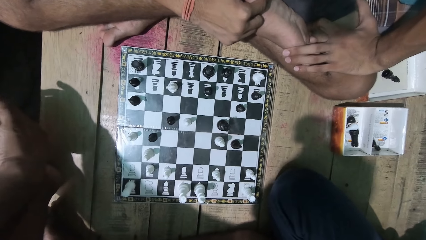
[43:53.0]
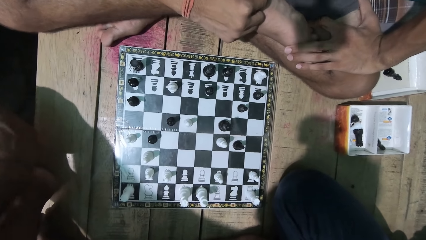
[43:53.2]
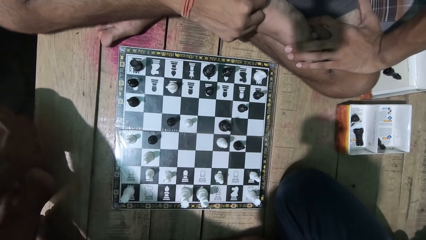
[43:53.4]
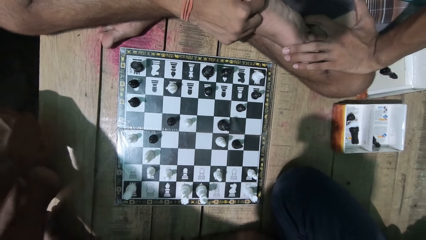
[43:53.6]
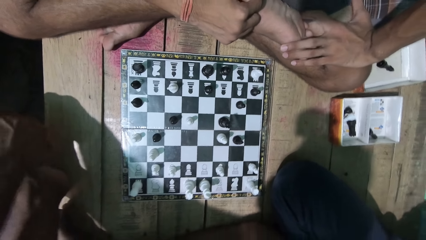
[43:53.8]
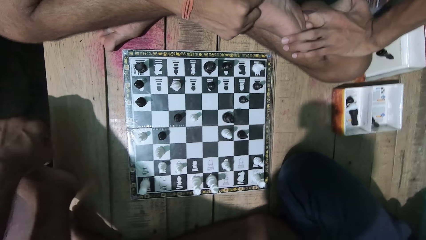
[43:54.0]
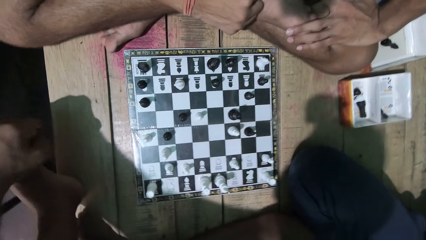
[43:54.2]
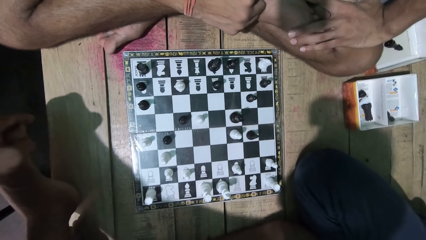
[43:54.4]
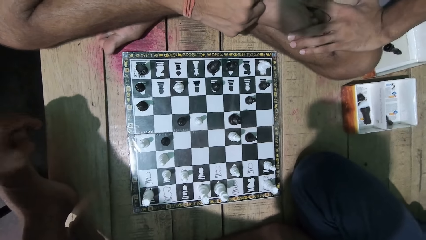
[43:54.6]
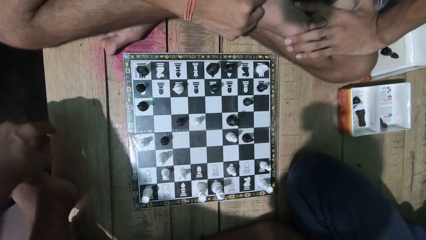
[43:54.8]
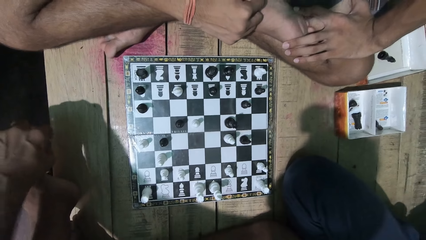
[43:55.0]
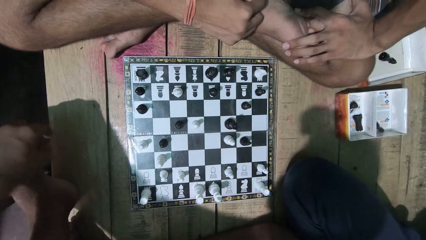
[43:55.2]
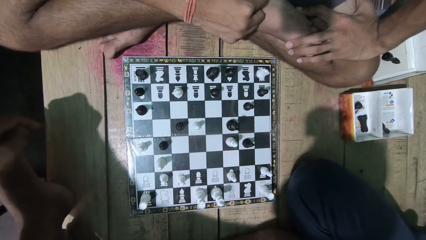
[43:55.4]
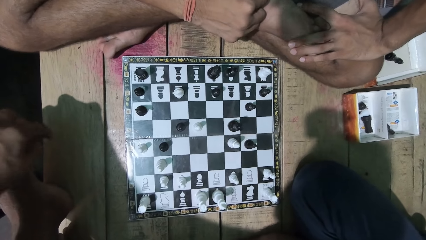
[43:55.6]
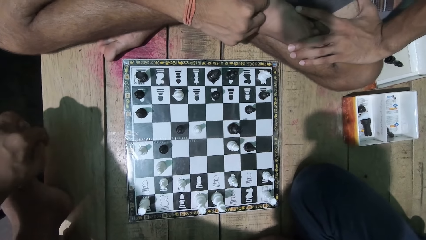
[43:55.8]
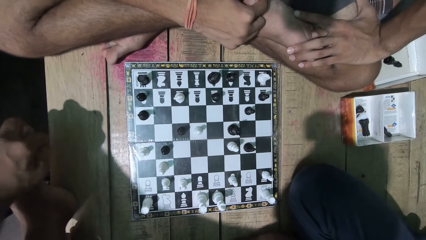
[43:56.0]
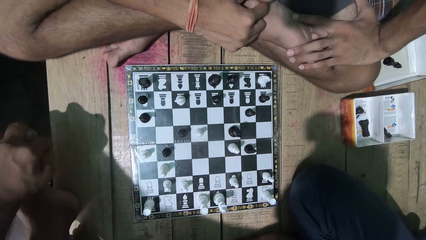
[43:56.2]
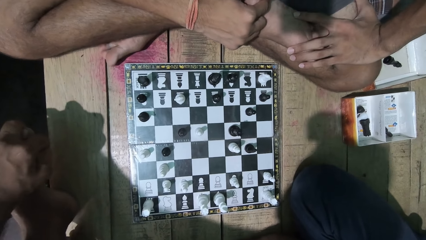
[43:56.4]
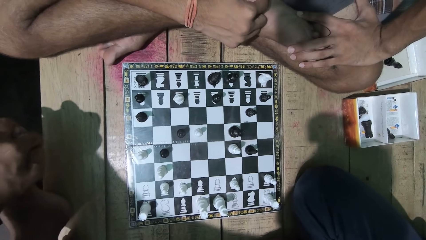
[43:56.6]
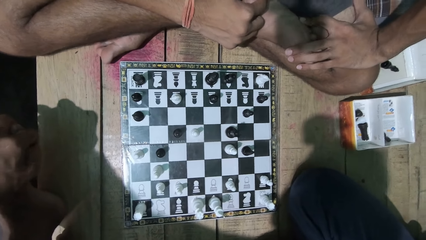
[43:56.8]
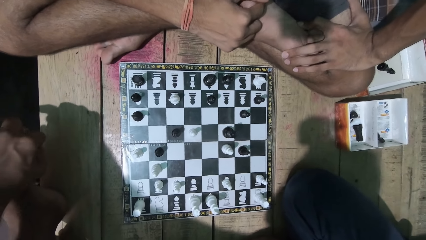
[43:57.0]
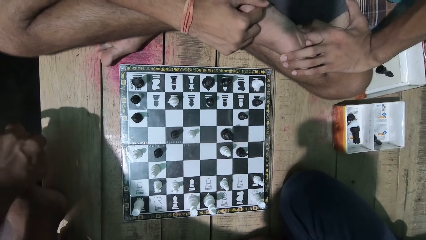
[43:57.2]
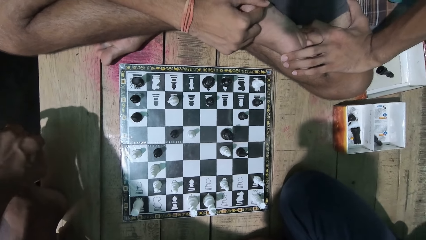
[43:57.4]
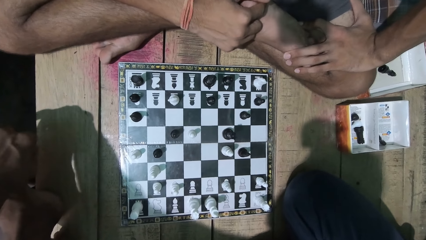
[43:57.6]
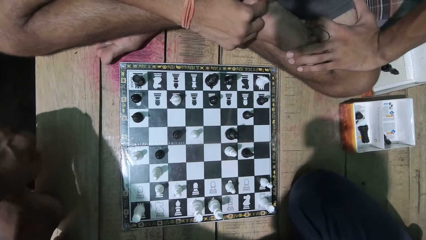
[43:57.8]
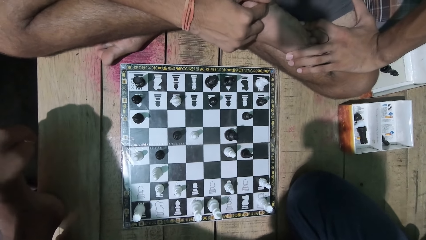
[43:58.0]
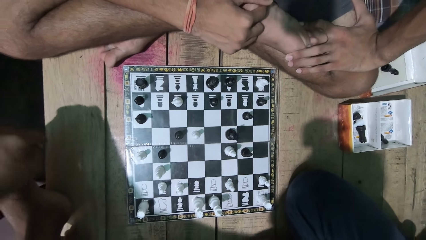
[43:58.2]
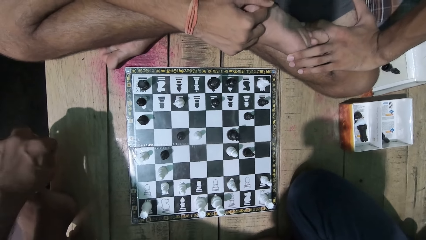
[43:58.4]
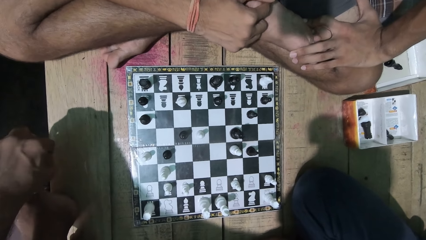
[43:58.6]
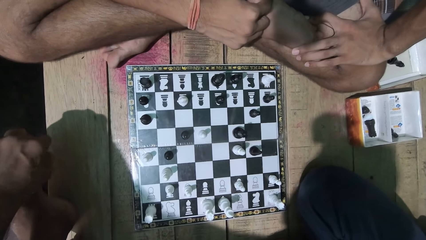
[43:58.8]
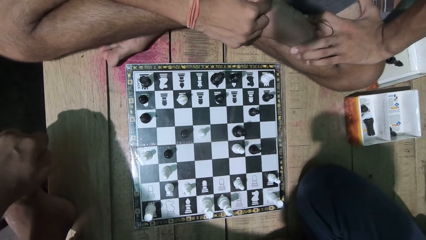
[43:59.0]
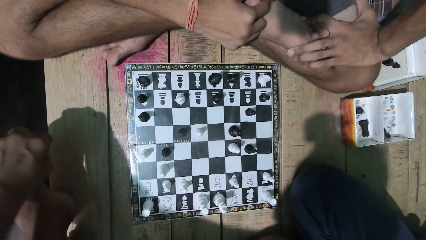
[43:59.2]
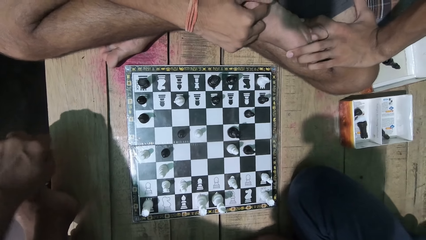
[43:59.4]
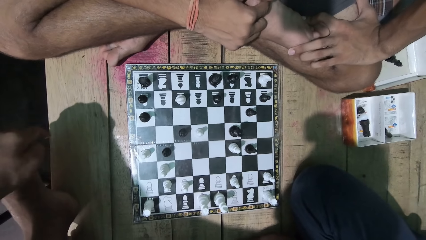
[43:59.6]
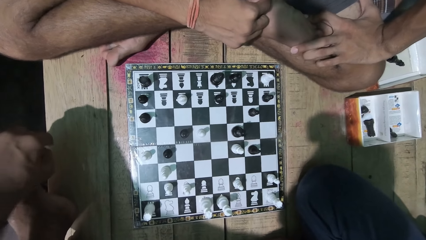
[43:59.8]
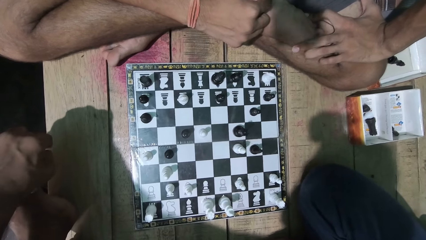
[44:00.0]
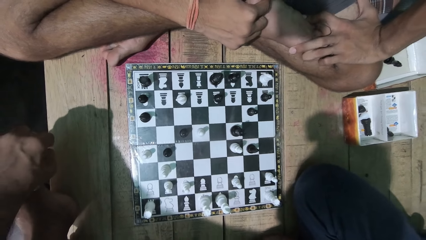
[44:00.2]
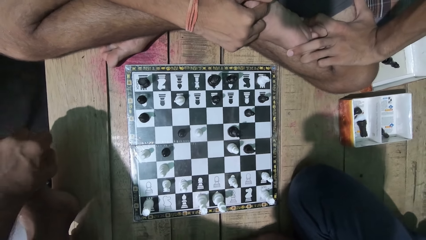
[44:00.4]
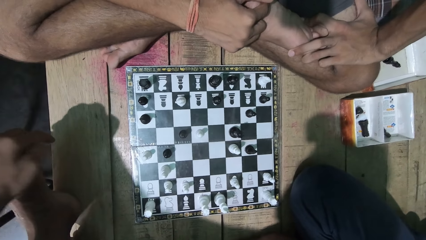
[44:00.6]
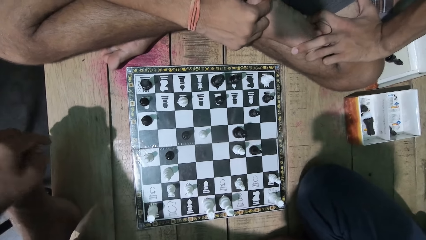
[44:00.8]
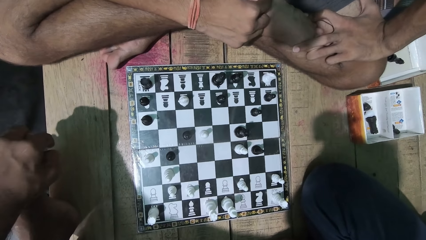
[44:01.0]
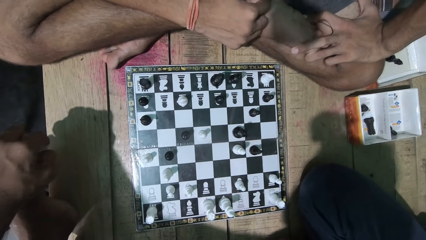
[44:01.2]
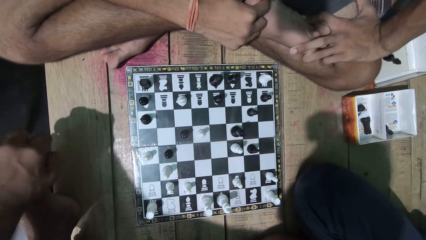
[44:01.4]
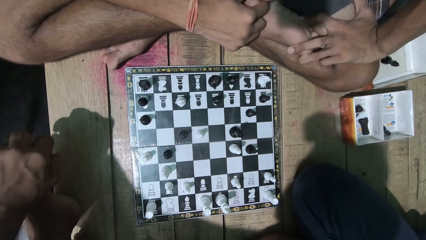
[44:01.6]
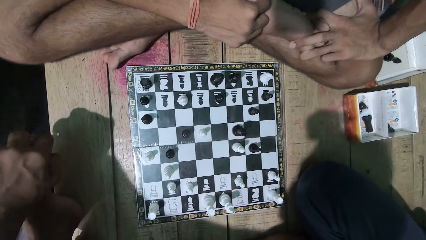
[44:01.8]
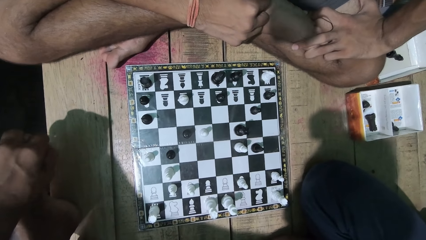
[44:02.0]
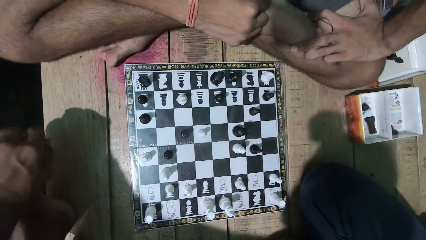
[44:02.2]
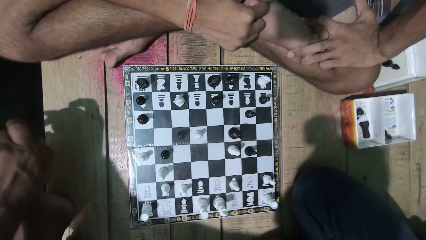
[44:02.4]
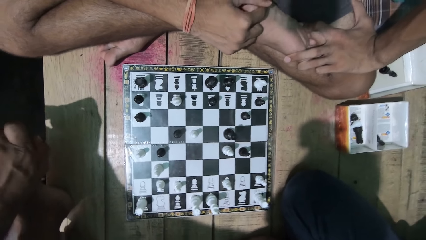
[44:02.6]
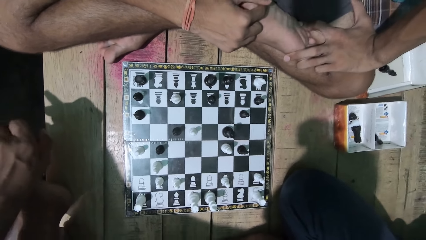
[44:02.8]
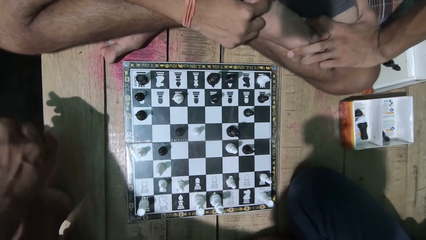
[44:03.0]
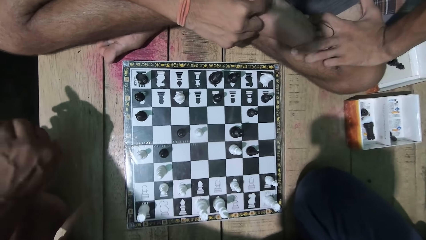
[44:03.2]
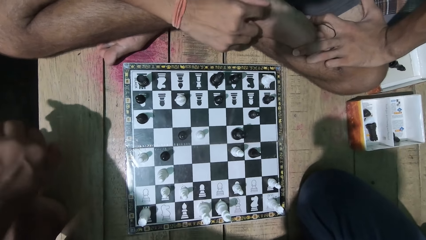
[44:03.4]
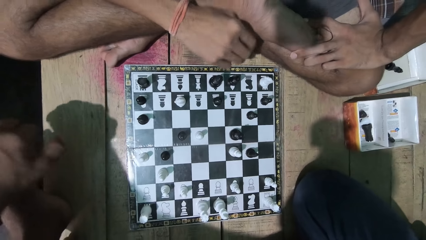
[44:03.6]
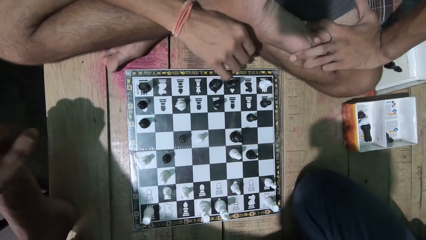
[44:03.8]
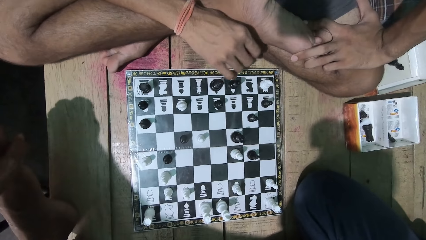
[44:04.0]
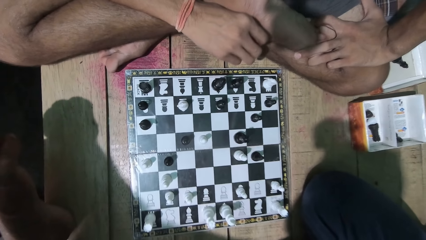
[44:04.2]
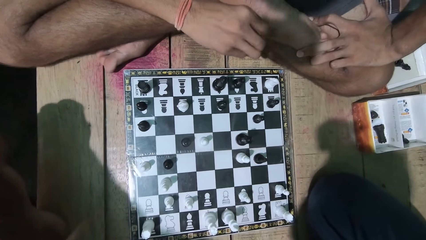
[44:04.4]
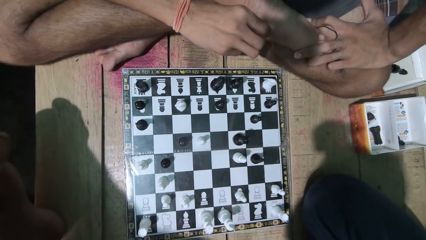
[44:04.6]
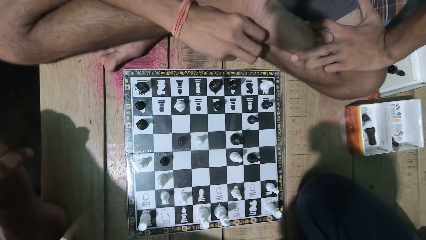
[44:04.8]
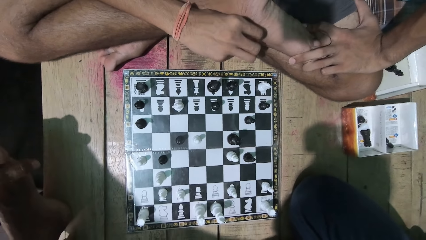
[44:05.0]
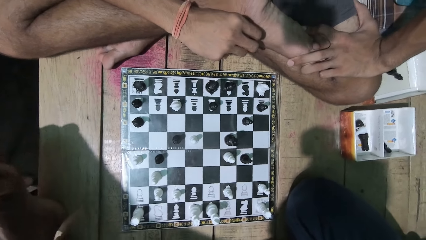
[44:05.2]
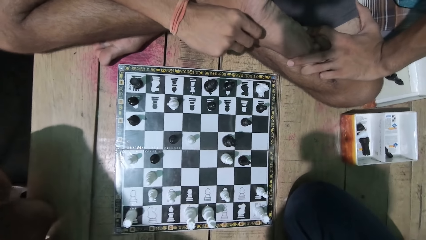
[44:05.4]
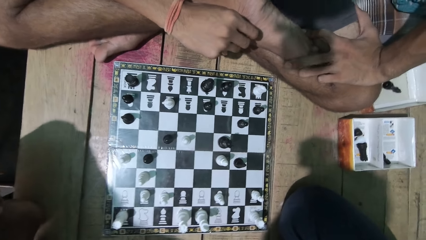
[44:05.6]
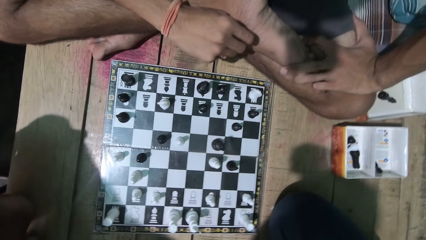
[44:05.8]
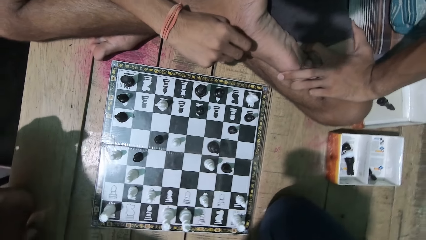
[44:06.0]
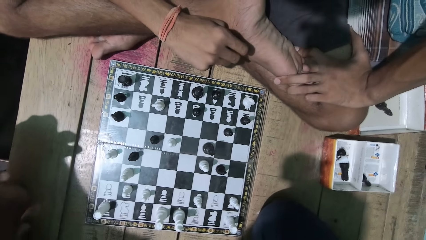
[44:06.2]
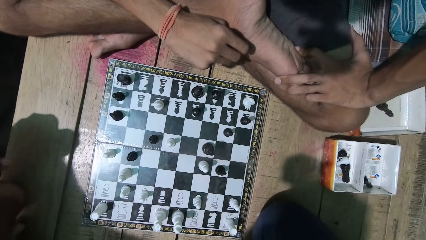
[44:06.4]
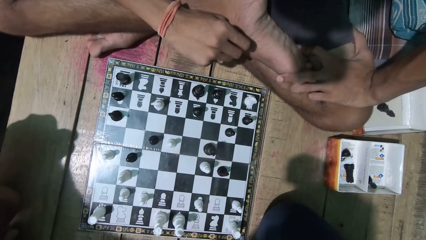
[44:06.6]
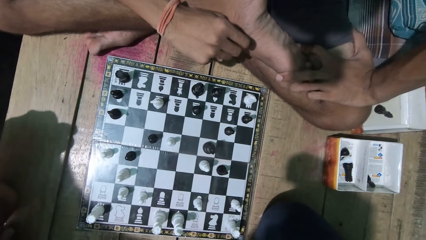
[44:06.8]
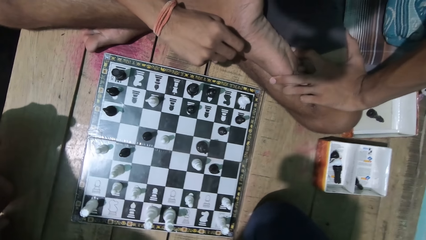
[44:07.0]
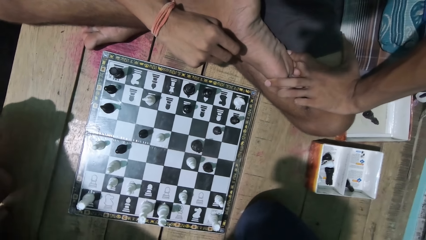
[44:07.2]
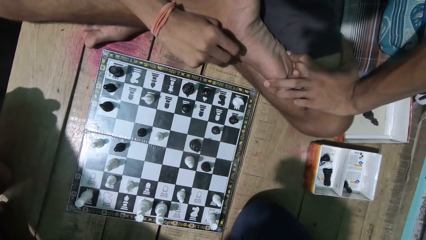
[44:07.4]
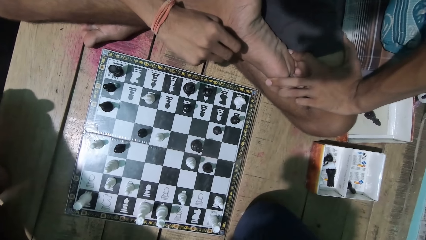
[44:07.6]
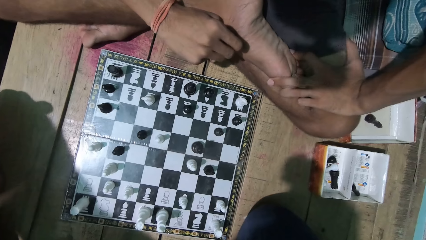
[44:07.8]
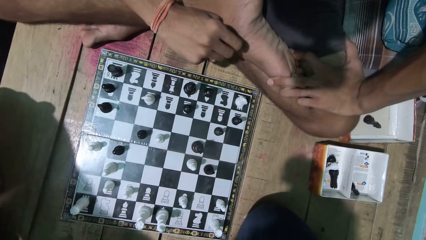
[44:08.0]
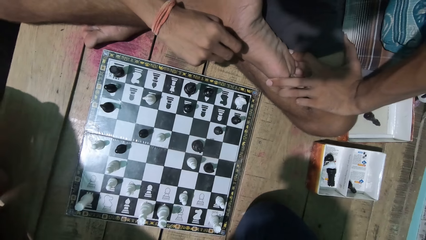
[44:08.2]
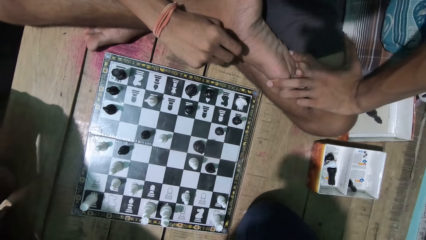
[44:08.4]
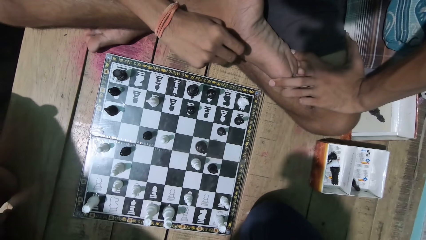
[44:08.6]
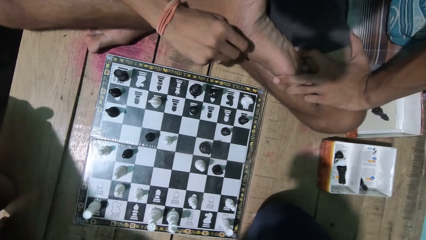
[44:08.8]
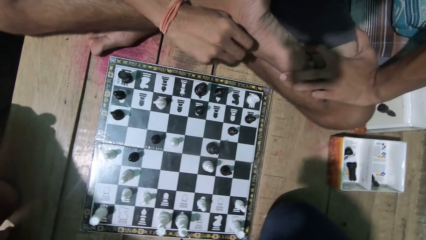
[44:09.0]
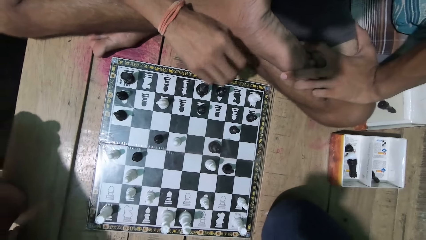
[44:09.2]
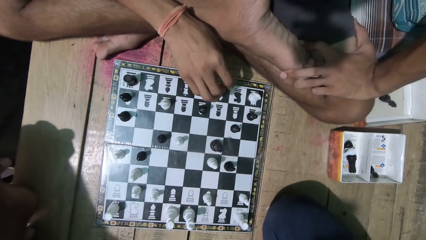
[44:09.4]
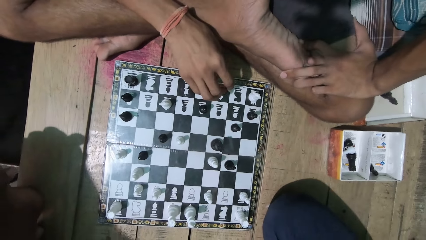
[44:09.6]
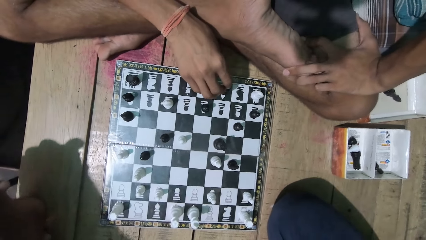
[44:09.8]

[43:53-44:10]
The camera wearer looks at the game with a man. He shakes his head. The man moves his hand.
